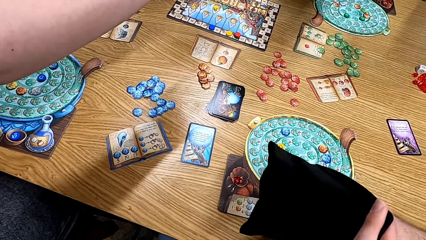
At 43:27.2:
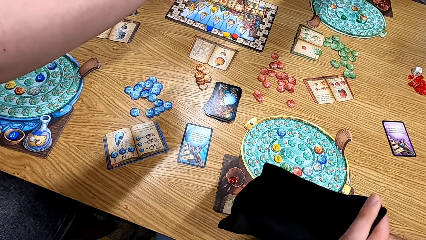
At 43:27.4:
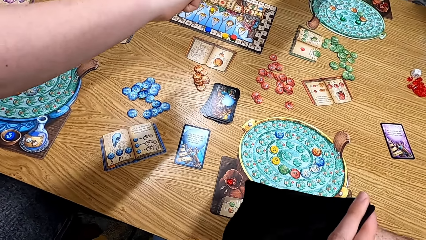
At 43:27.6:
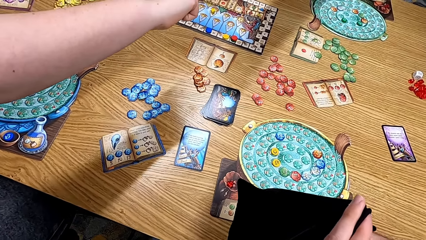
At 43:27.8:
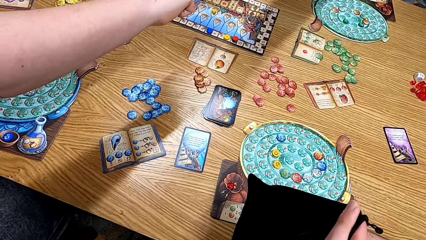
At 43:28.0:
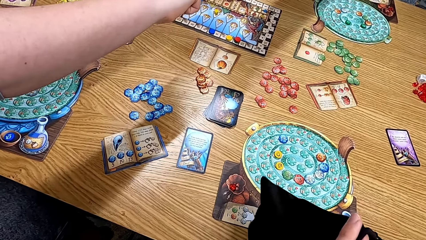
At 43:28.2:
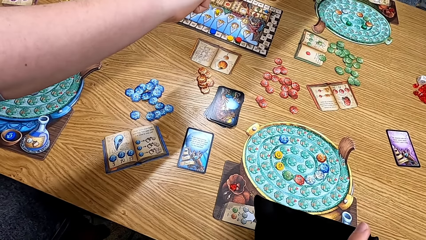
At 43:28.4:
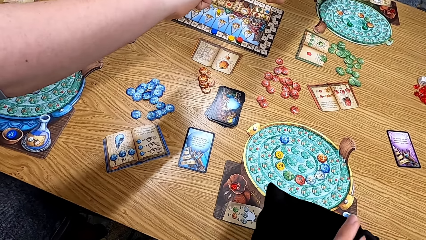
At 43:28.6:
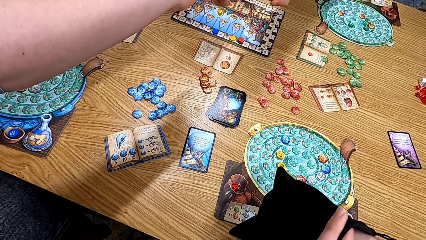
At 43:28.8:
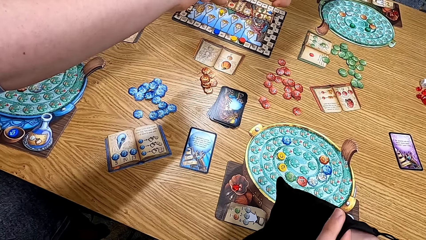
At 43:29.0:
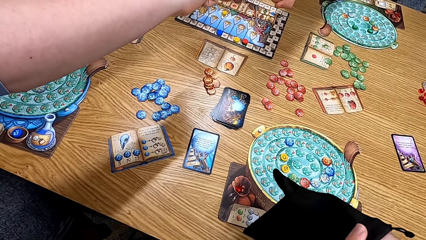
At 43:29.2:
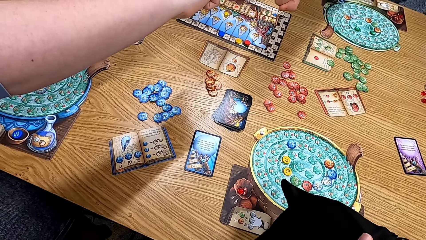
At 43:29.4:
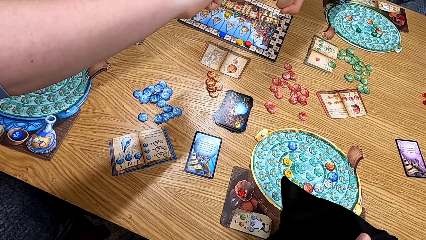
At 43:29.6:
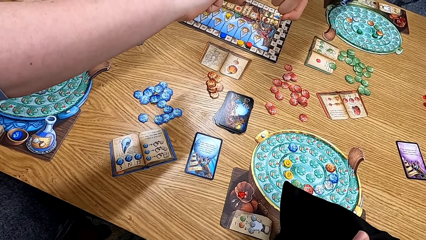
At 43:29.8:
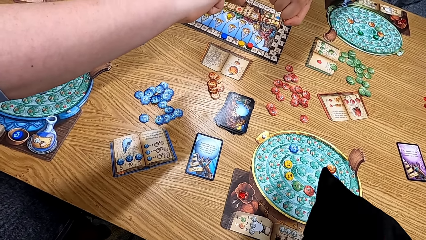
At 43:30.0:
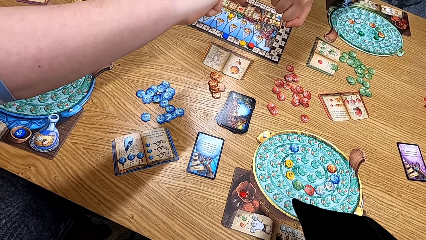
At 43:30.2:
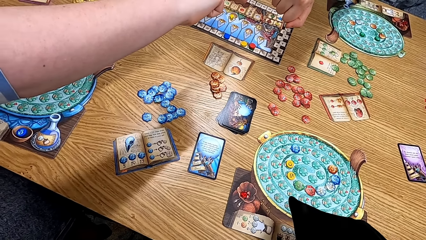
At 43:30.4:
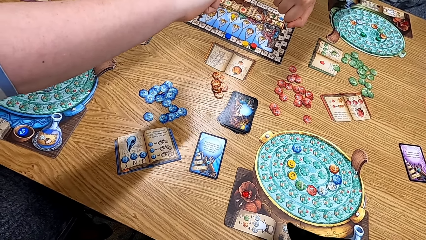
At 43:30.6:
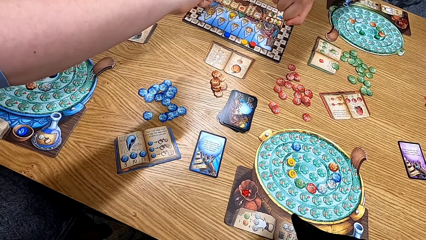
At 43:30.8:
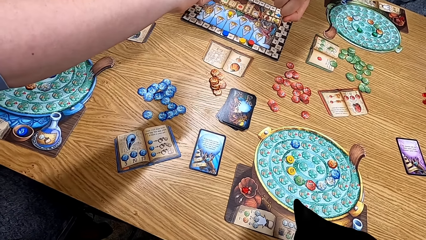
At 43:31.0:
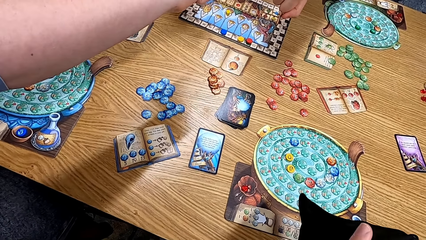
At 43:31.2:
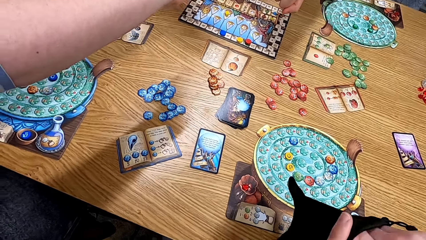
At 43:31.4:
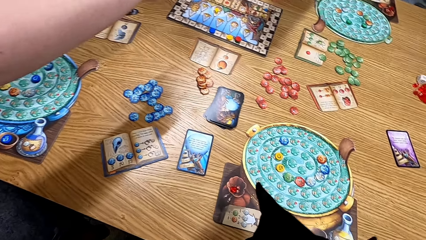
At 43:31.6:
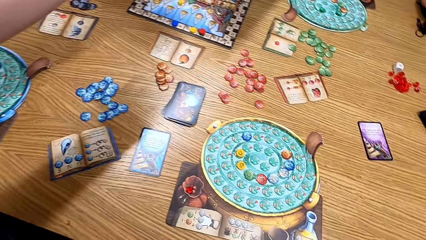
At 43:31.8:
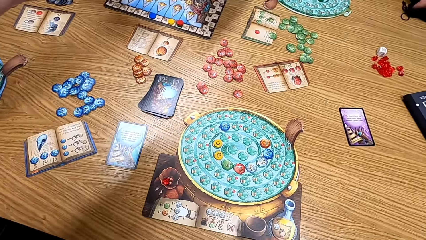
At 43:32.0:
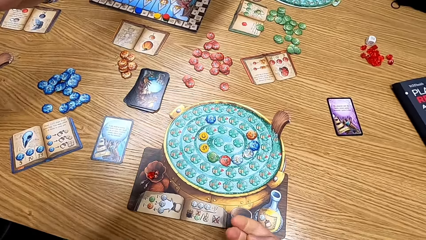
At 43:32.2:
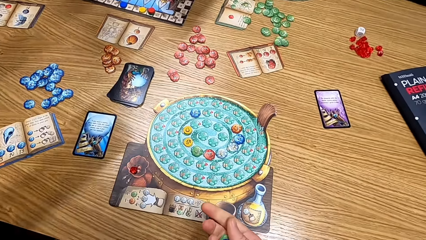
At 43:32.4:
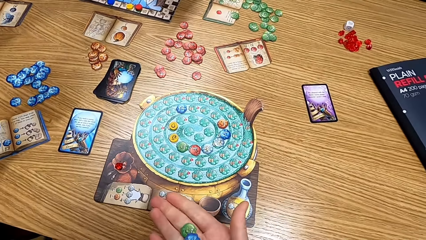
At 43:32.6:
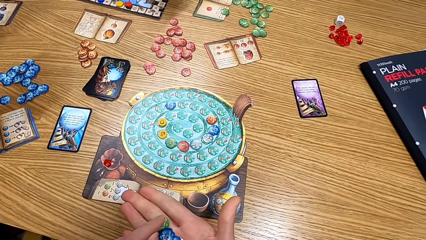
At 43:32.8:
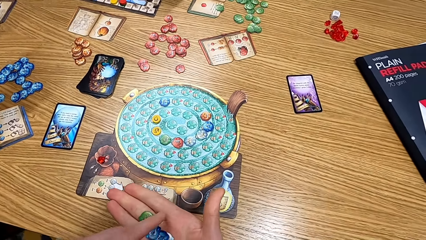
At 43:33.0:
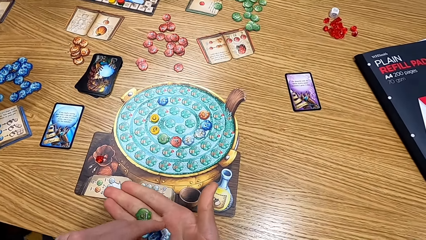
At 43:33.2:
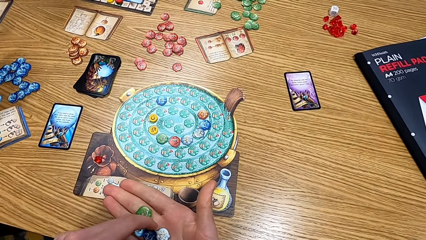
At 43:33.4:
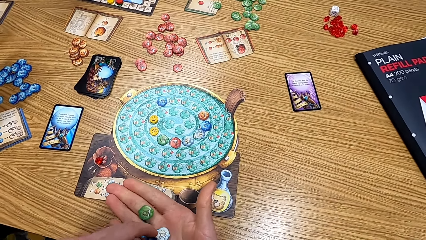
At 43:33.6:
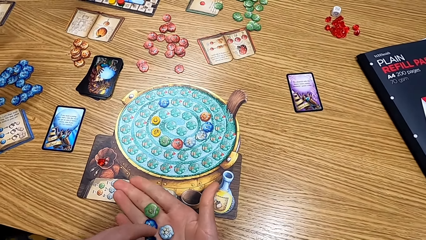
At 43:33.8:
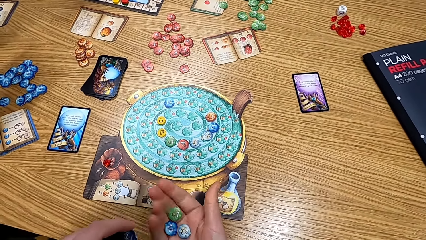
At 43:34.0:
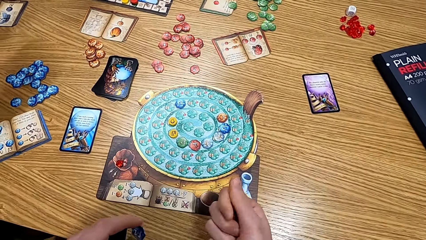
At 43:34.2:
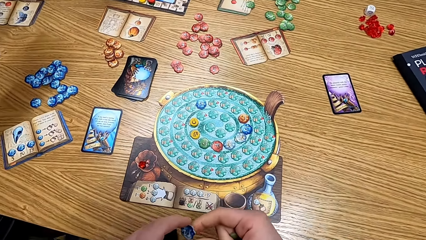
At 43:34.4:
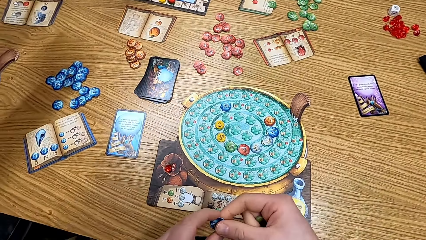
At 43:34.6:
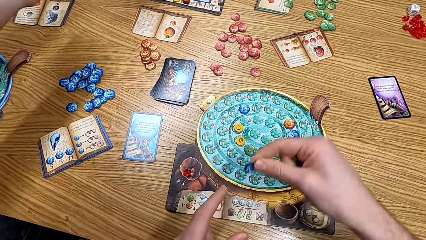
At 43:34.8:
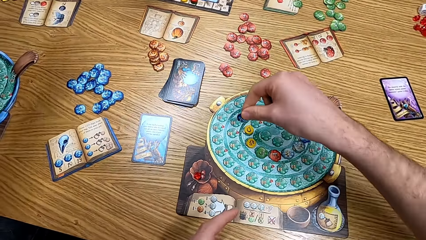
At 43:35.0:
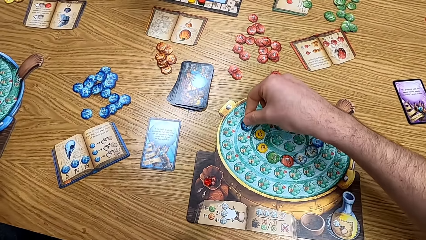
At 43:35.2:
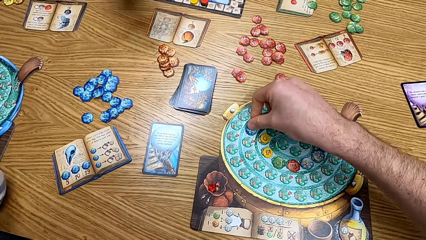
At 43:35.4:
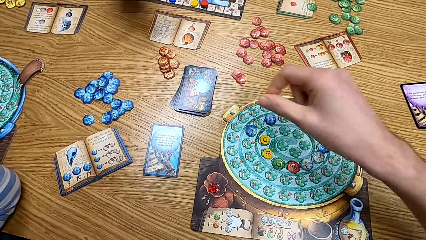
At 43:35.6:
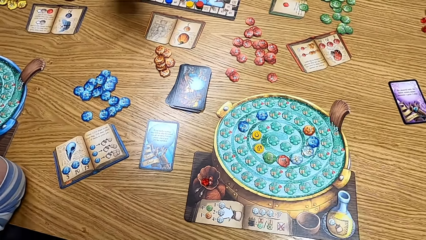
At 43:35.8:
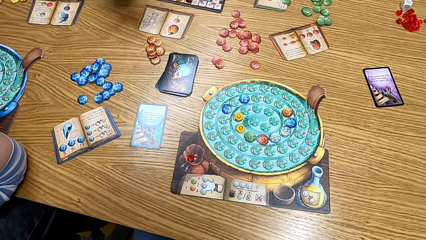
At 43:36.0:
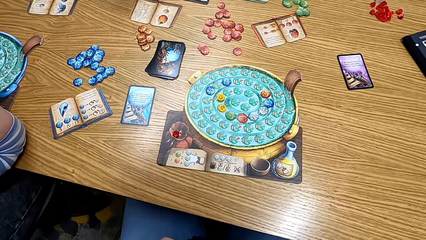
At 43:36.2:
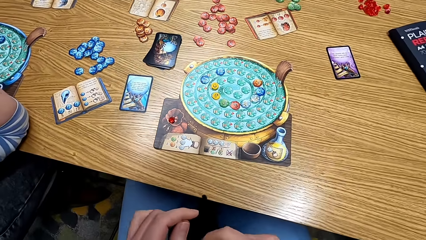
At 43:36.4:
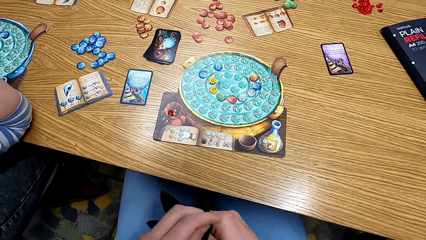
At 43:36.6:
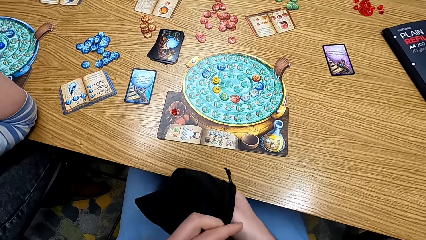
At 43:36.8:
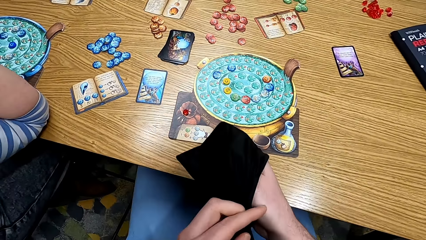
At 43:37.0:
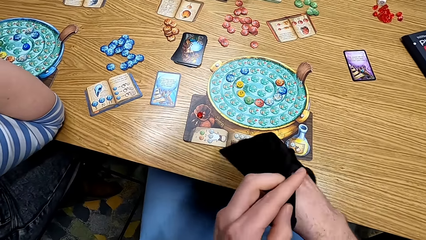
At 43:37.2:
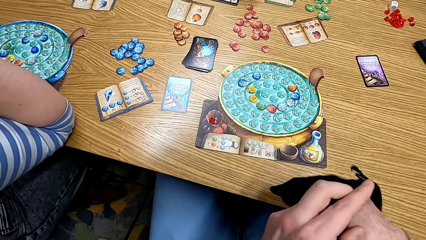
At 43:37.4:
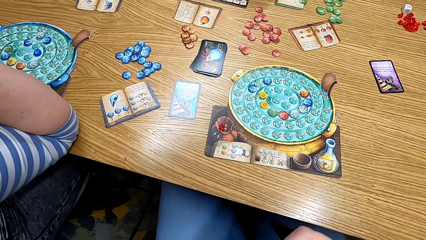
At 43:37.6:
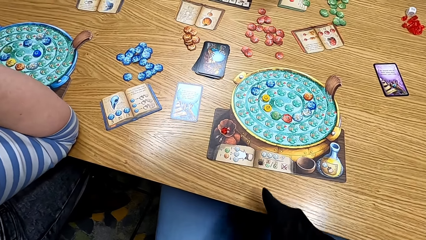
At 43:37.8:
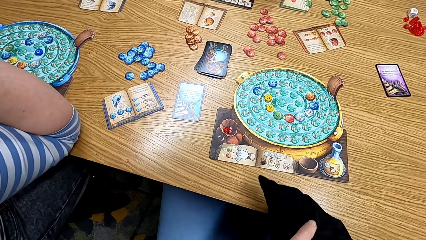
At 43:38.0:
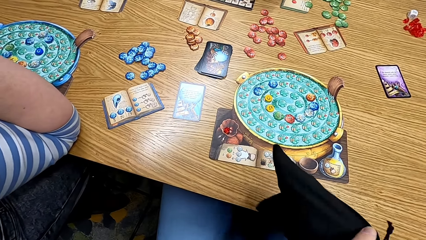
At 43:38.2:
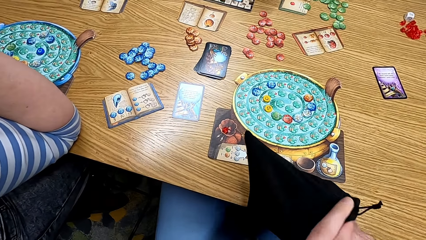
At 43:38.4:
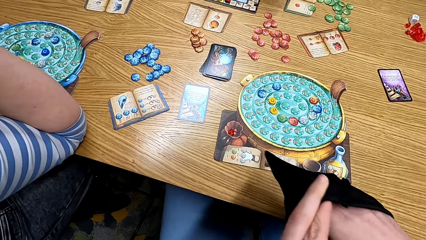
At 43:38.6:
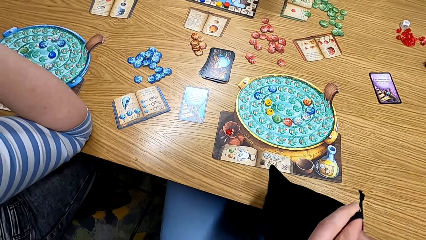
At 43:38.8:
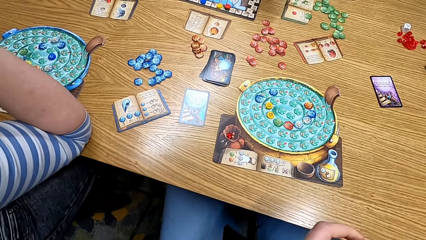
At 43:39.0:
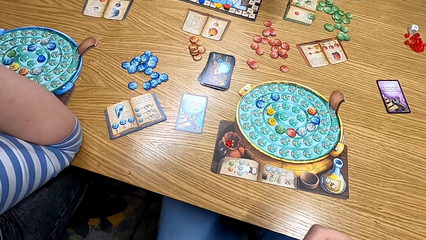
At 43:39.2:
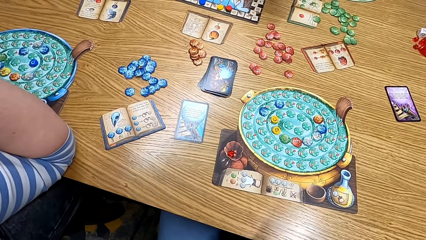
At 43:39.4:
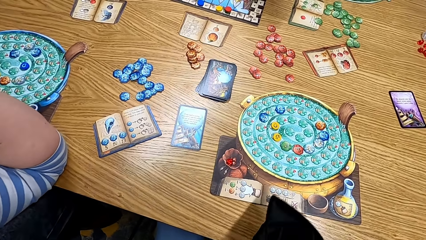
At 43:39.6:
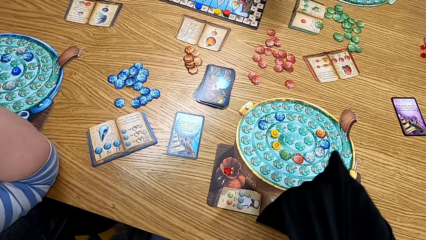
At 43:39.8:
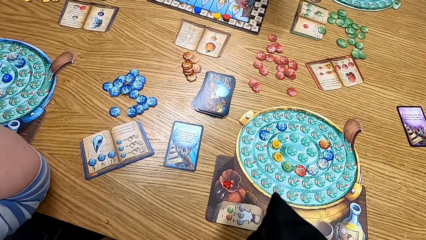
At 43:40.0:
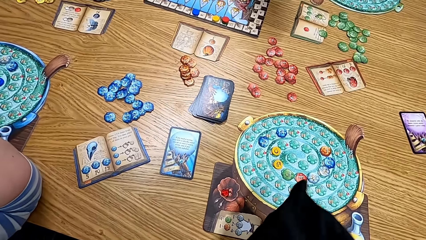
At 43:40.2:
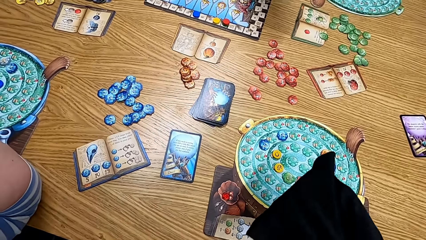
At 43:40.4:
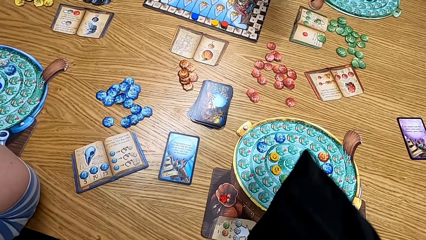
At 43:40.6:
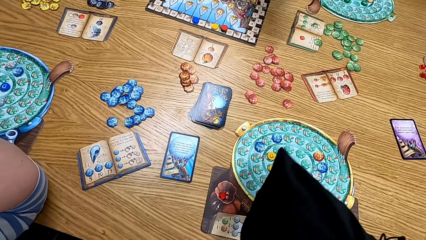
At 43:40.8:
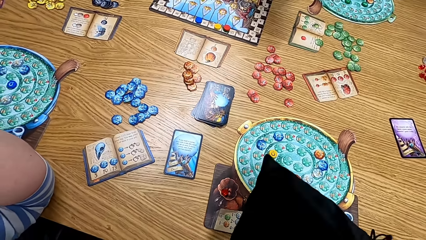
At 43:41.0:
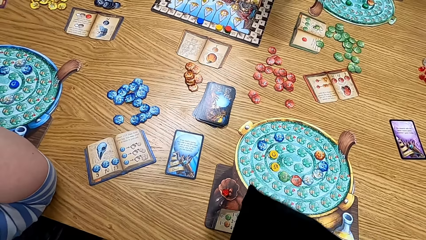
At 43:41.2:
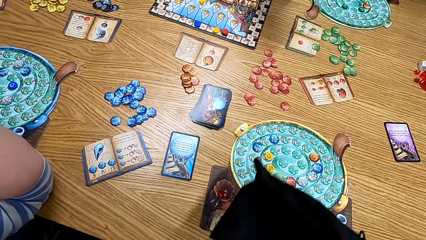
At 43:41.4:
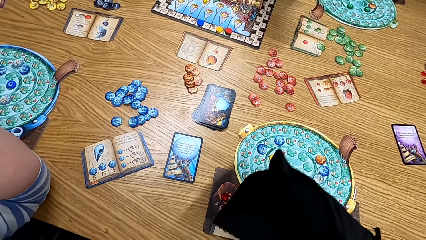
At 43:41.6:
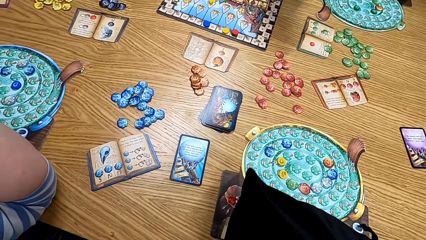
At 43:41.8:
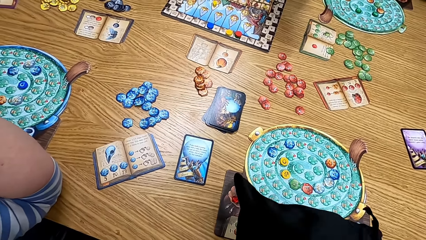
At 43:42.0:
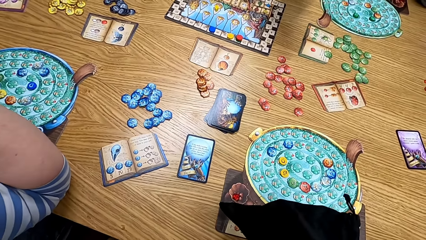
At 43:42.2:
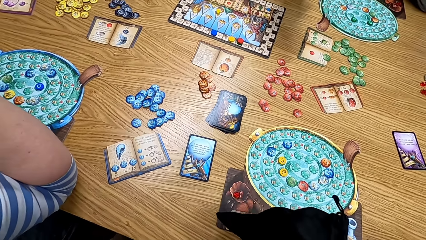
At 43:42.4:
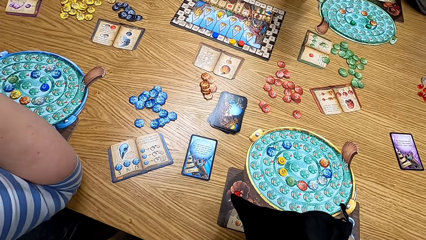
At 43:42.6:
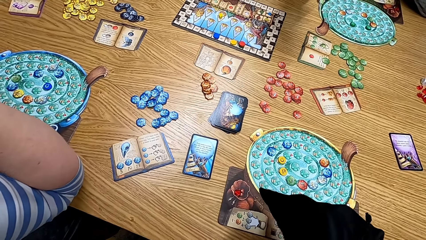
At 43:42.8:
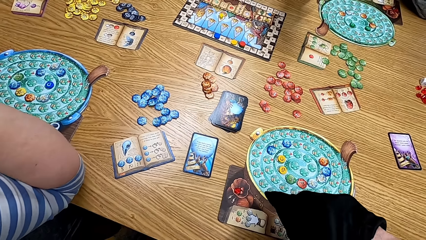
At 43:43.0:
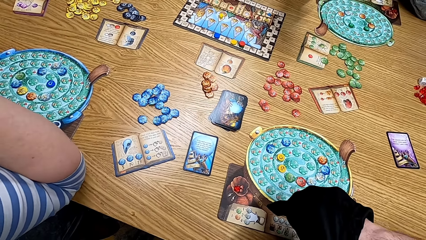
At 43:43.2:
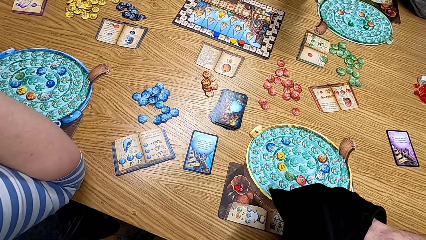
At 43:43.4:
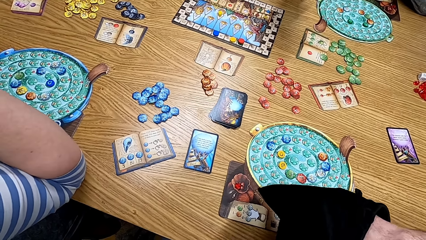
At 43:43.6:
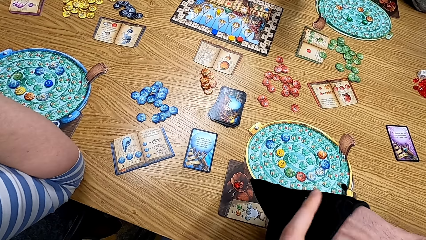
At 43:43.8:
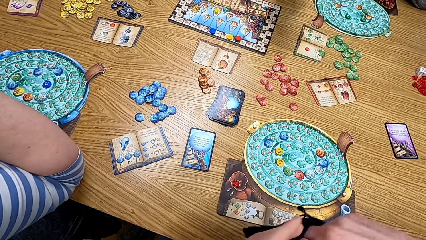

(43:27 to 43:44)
The camera wearer looks at the cards. They check the tokens. They play the board game. They put the card on the table. They shake the cards in the bag.
